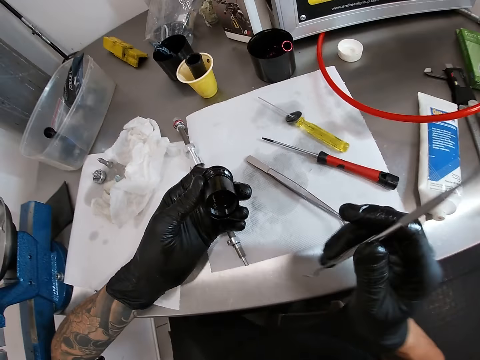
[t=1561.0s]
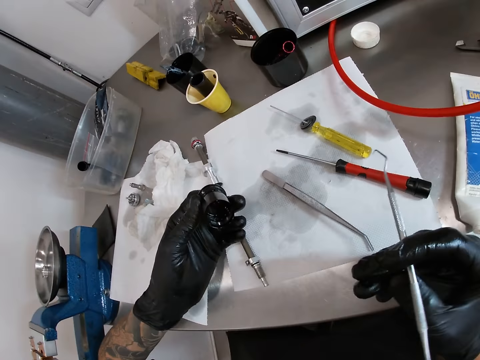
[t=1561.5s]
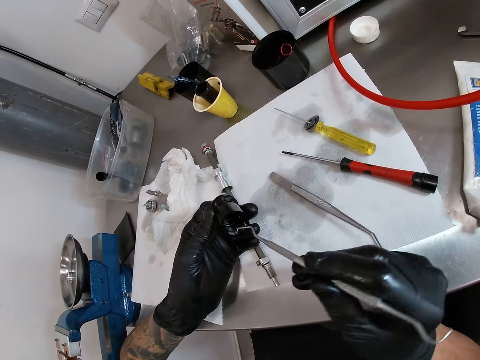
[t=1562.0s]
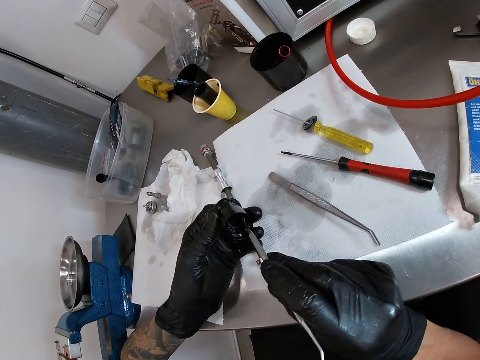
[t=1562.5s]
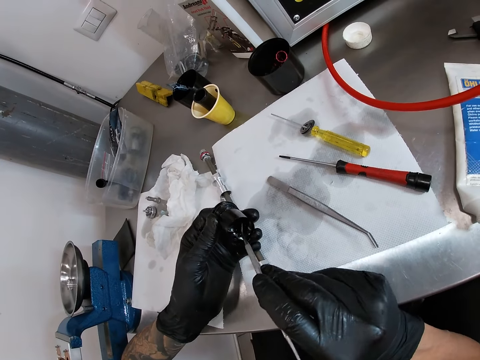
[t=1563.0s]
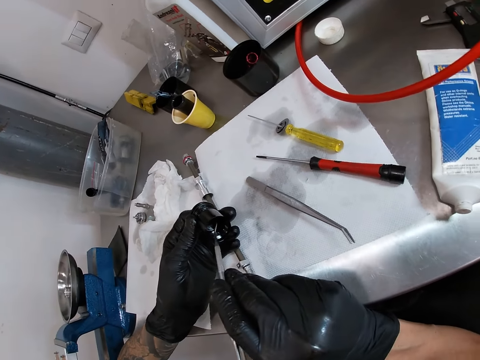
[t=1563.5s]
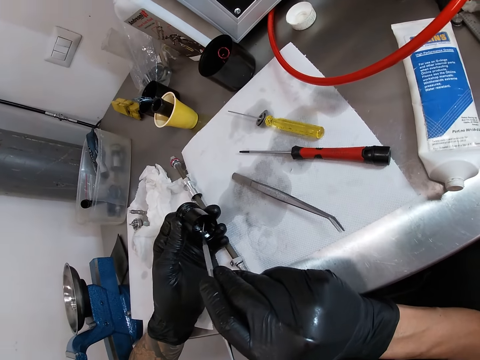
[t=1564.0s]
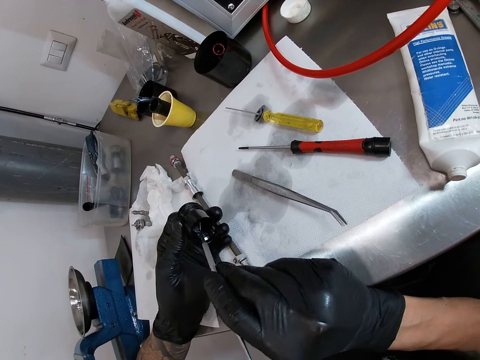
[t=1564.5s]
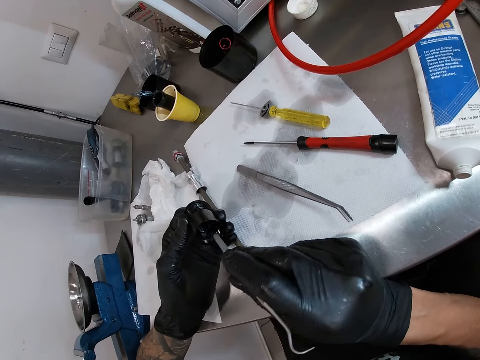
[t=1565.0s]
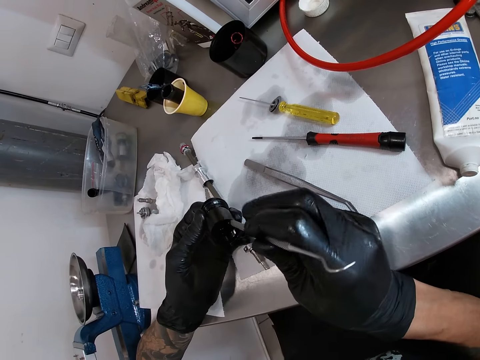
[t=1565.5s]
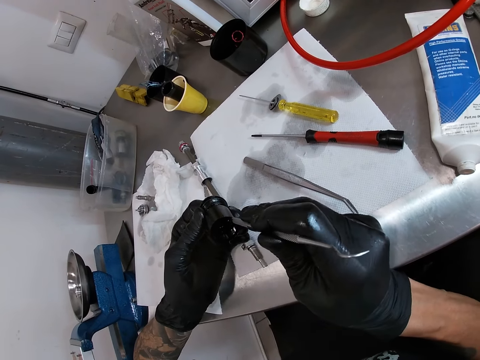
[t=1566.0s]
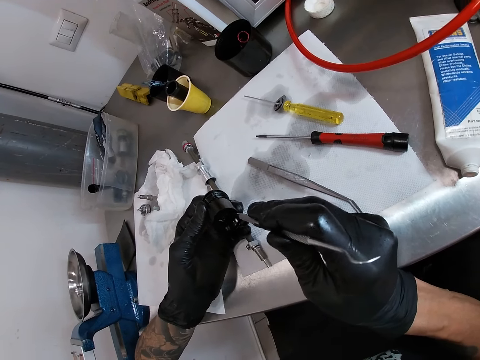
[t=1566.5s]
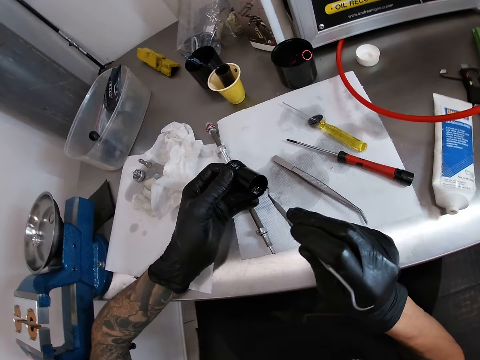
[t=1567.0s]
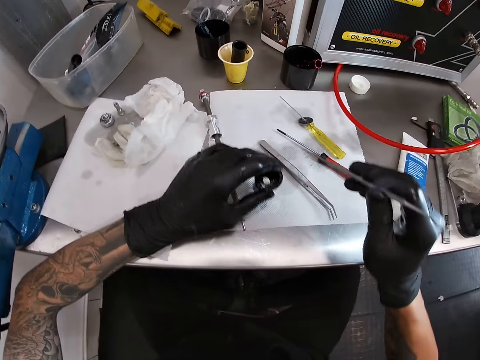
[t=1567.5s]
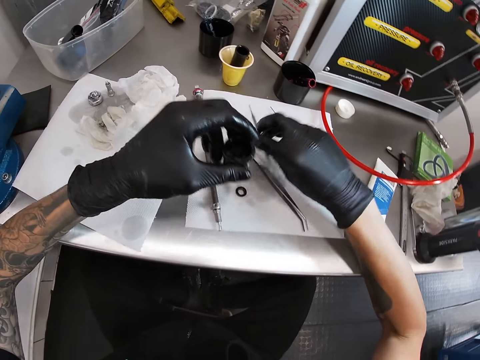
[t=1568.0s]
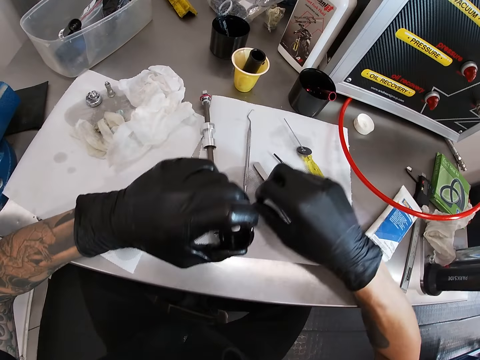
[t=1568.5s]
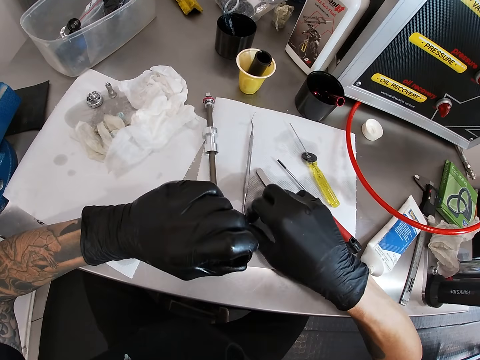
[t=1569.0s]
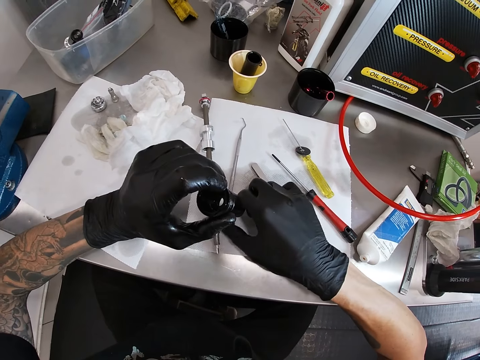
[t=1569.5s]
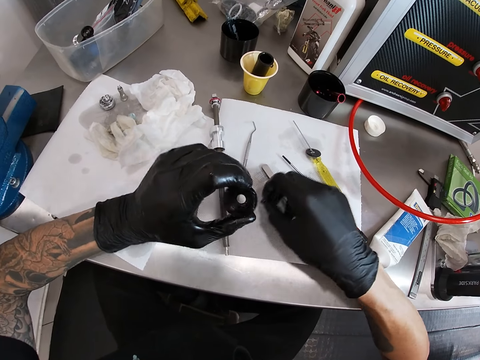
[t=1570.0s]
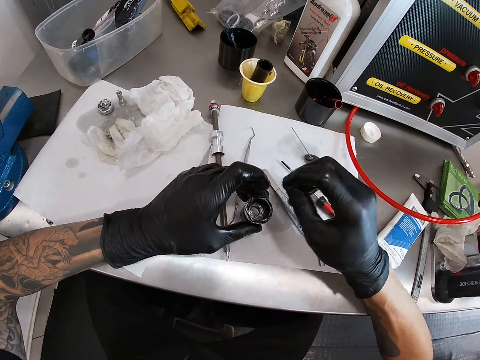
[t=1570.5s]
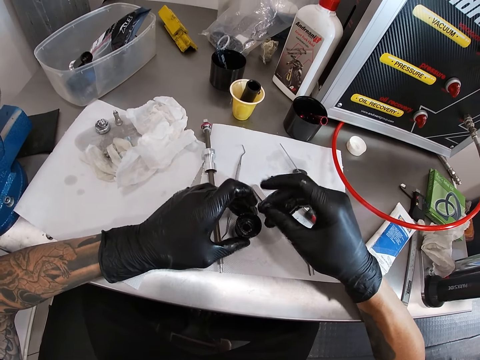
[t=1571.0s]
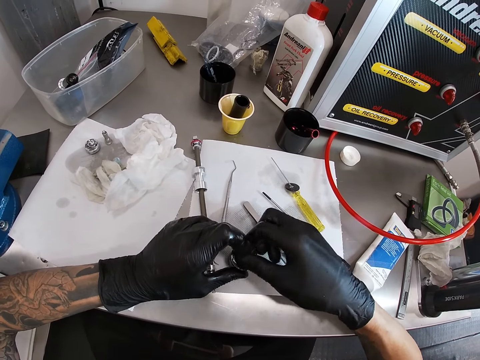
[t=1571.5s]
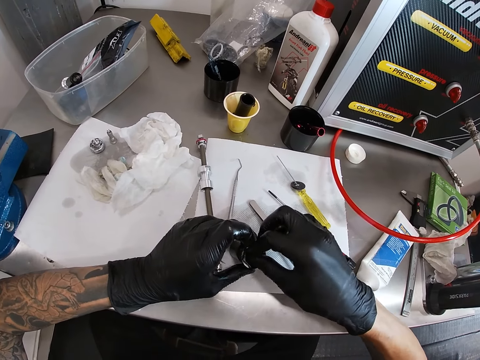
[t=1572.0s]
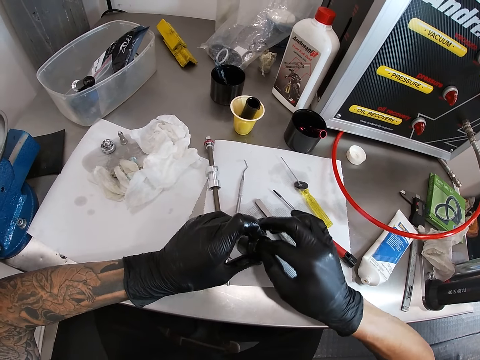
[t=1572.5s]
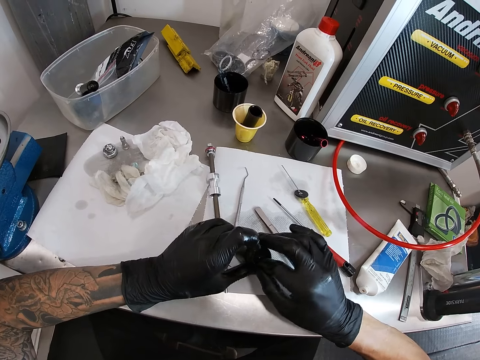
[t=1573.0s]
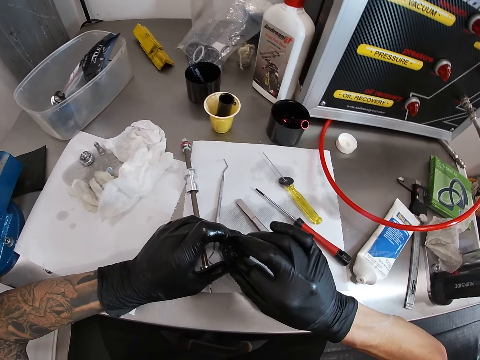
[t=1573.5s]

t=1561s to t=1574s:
The camera wearer adjusts the needle in his right hand. He adjusts the nut in the small pipe with the needle in his right hand. He drops the nut on the table with the small pipe in his left hand. He drops the needle on the table with his right hand. He picks the nut from the table with his right hand. He drops the small pipe on the table with his left hand. He puts the nut in the small pipe with his right hand.

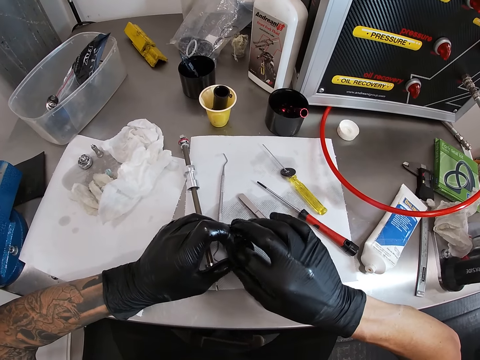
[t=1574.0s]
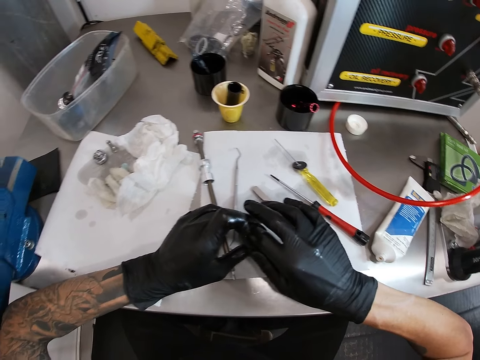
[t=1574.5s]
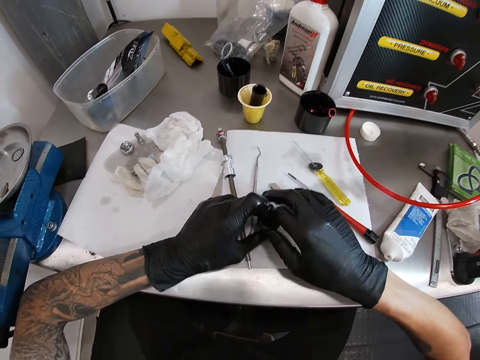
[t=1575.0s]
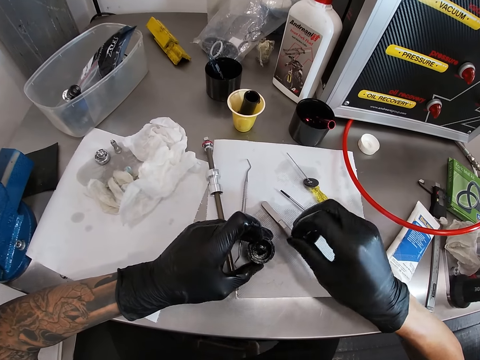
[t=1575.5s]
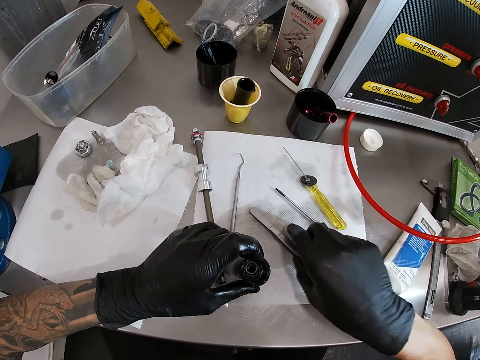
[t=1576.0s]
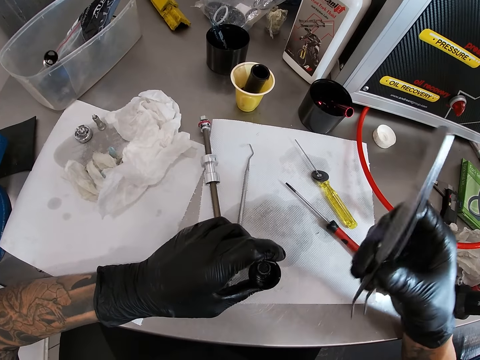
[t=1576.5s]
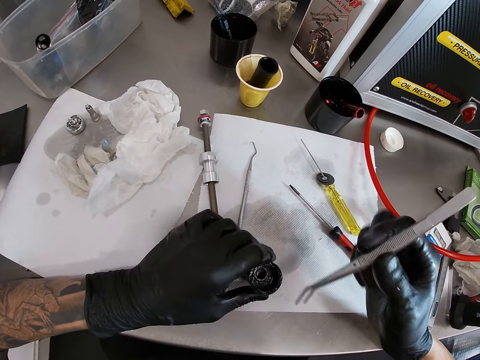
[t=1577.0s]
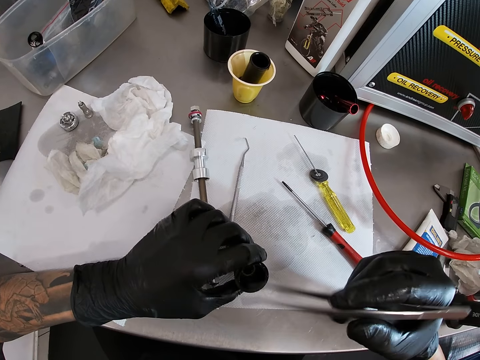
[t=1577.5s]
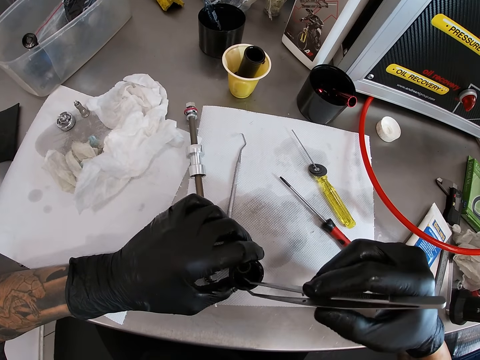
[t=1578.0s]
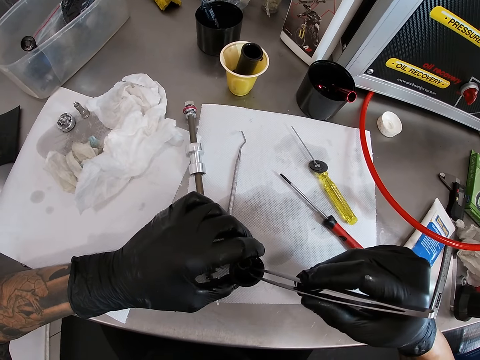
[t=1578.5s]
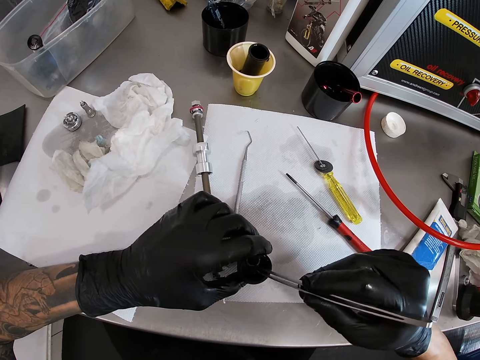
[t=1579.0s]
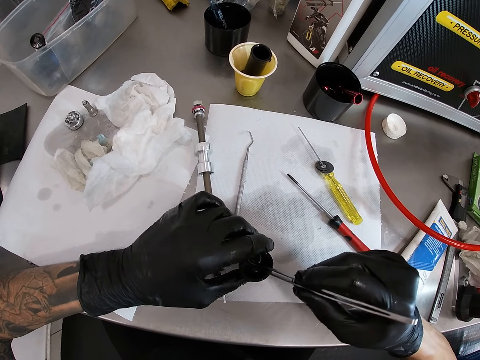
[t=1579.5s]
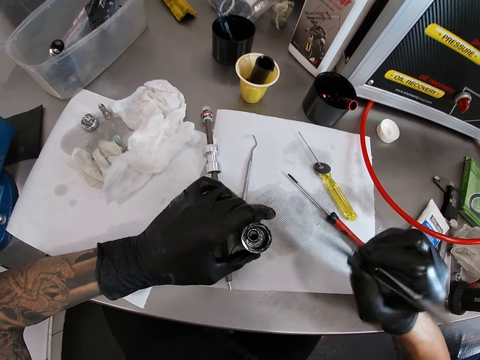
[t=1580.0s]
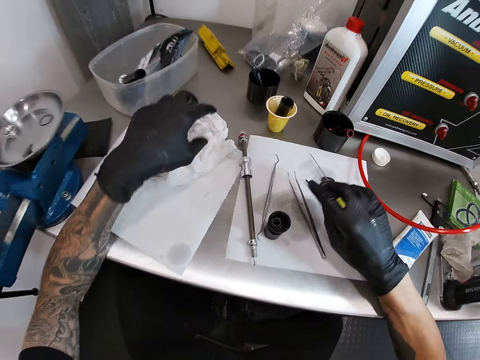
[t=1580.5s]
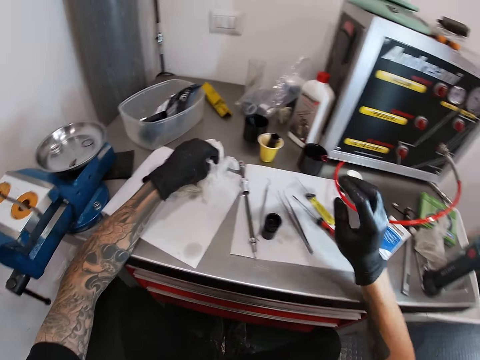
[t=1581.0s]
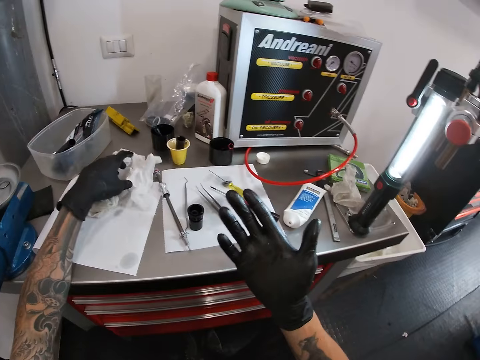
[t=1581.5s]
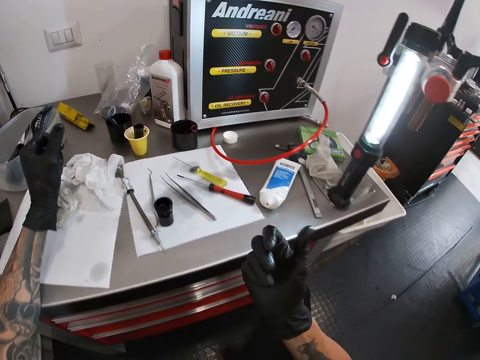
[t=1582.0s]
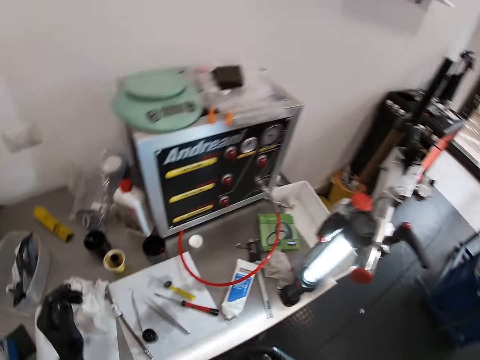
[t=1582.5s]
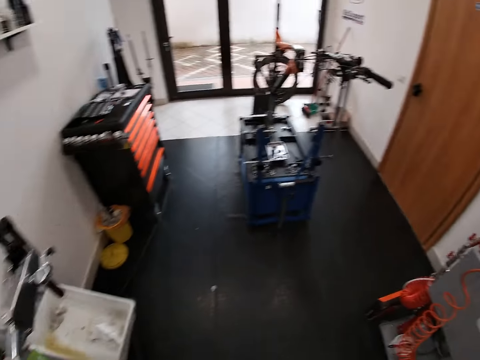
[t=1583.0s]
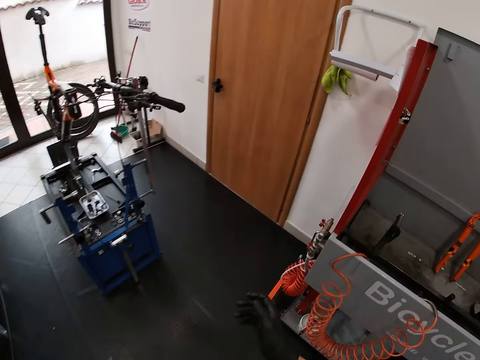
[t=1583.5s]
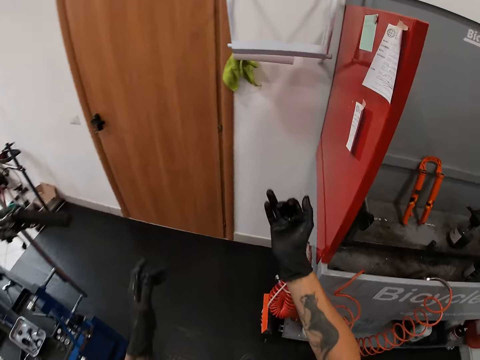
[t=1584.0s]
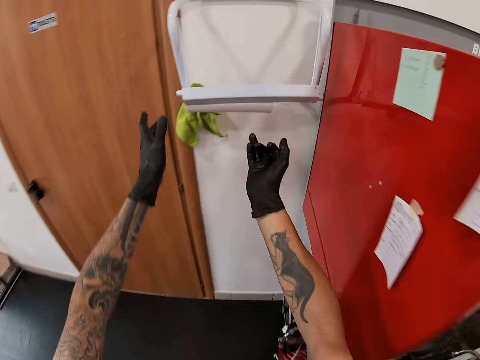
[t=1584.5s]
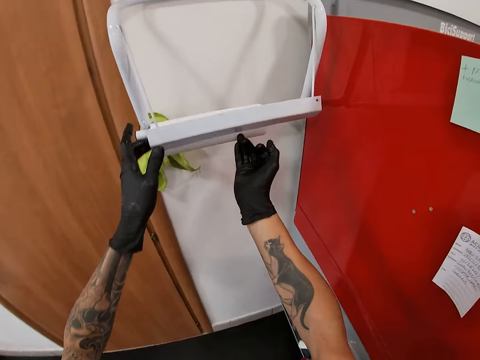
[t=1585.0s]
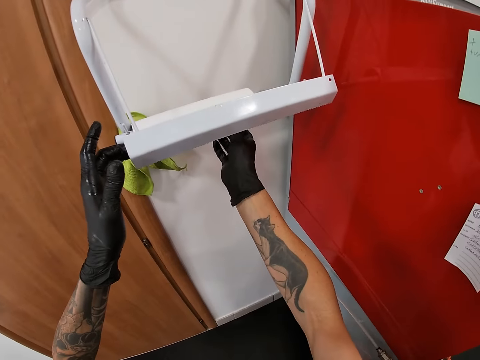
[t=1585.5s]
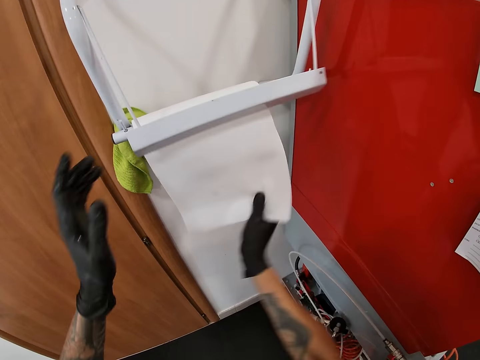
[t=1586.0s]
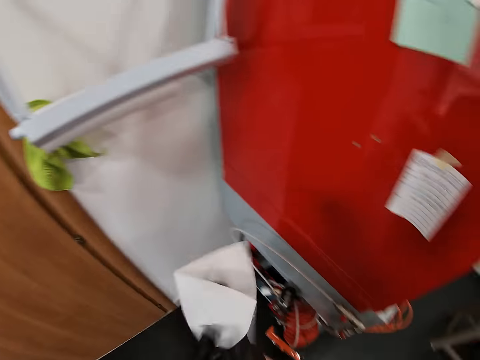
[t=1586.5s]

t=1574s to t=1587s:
The camera wearer puts the finger in the bulb holder. He picks up the tweezer or clip on the table with his right hand. He puts the tweezer in the small pipe with his right hand. He uses the clip in the bulb holder. He drops the tweezer on the table with his right hand. He drops the bulb holder on the table. He wipes his left hand on the tissue on the table. He picks the tissue paper from the table. He looks at the hands. He walks to a tissue stand in the workshop. He lifts the tissue stand with his left hand. He picks a tissue paper. He cuts a tissue from a tissue roll on the tissue stand with his right hand. He wipes both hands with the tissue.
